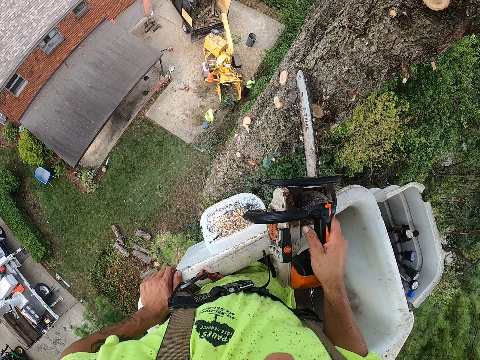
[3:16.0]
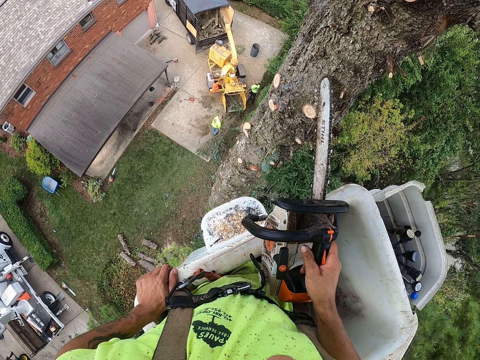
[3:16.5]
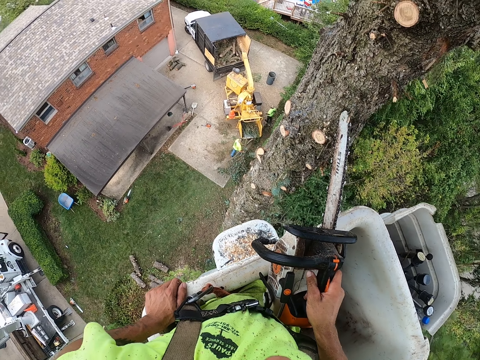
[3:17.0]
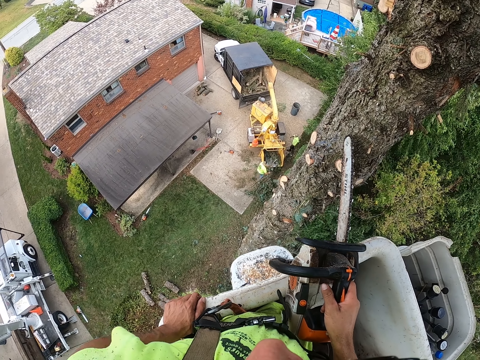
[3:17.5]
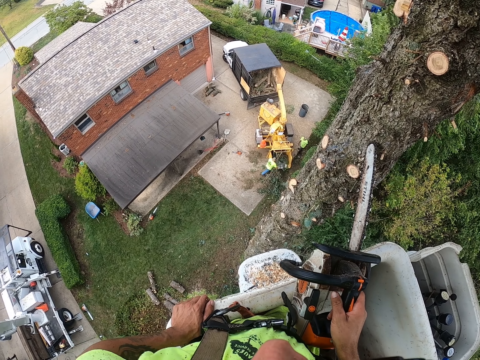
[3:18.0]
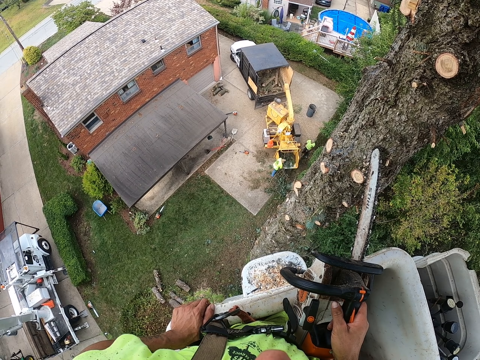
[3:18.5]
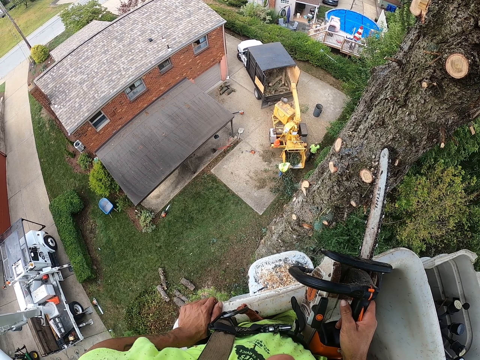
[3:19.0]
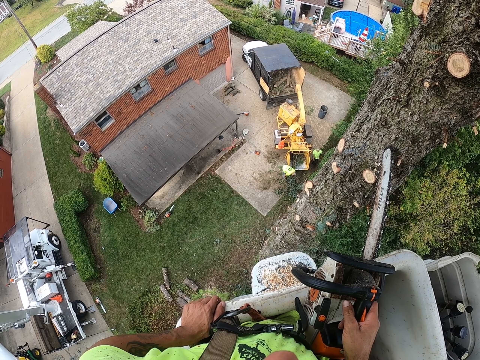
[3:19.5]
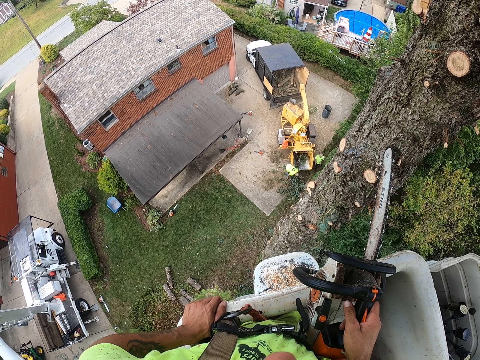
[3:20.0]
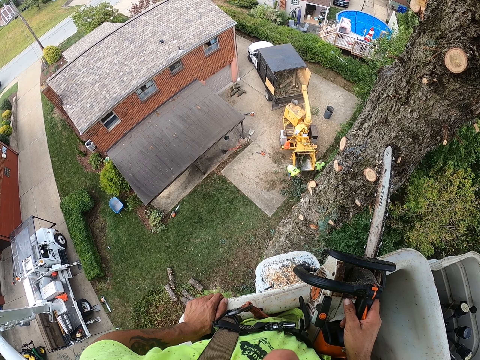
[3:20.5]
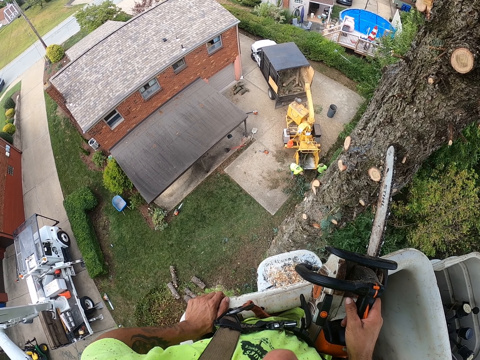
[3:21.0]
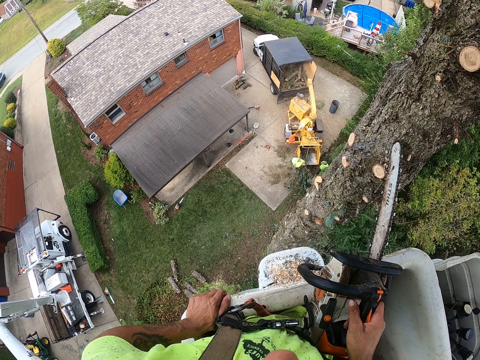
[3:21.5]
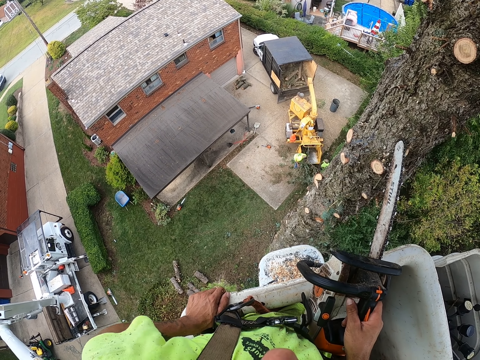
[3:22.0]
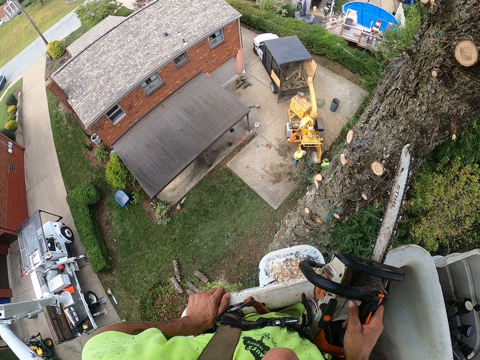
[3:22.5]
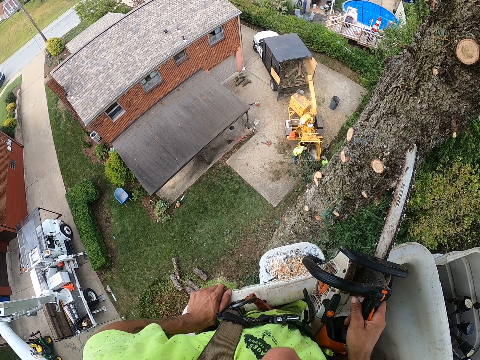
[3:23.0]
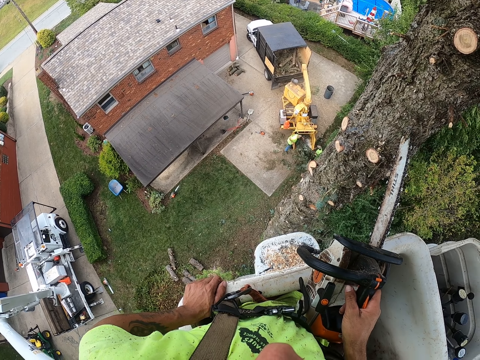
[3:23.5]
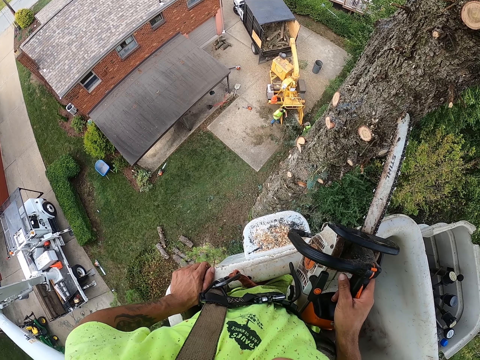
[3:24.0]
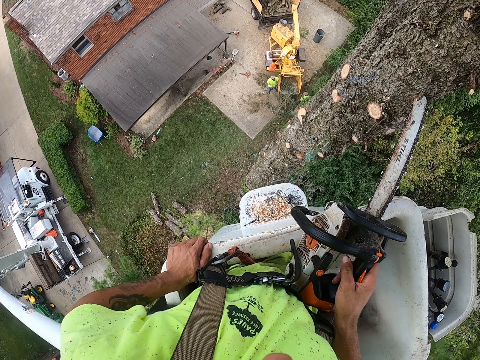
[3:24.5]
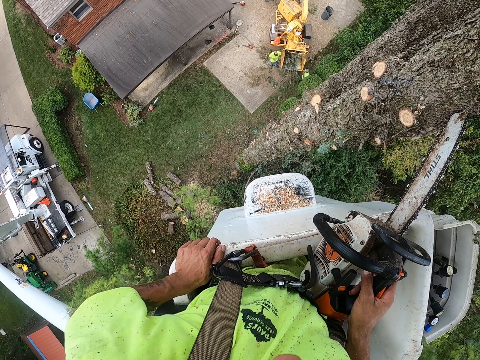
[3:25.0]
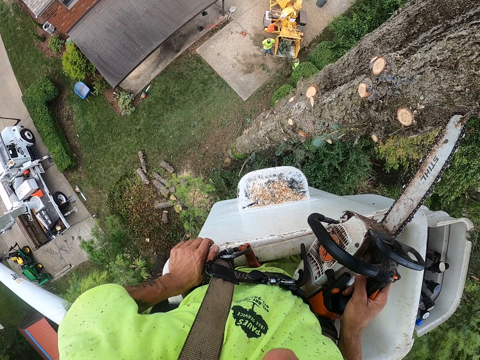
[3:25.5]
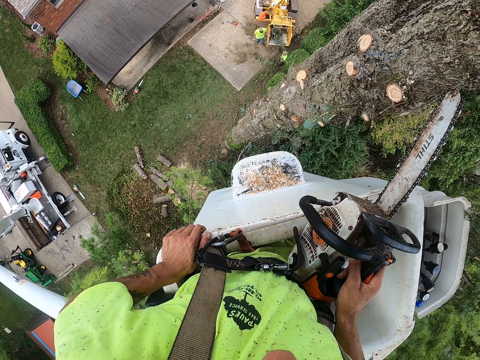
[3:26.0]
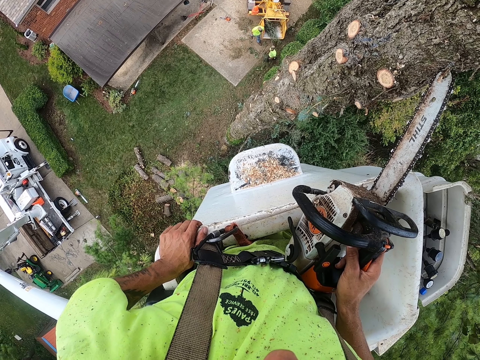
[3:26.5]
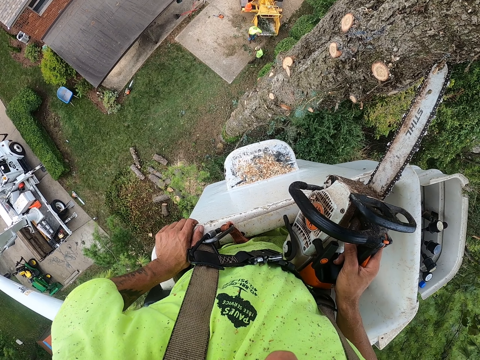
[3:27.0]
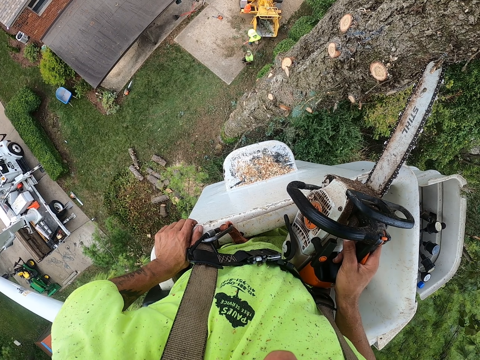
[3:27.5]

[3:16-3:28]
A man puts the felled tree branches into a trimming truck with both hands. The man picks up felled tree branches with both hands. The man puts the felled tree branches into the trimming truck with both hands. The camera wearer taps the tree with the tip of the chainsaw in his right hand.

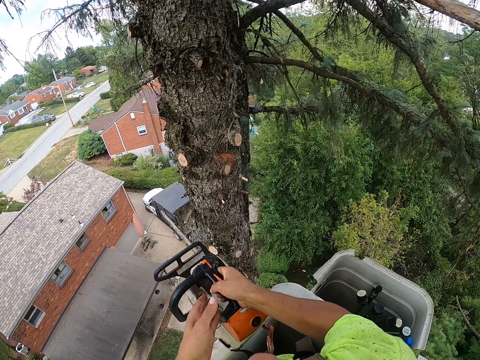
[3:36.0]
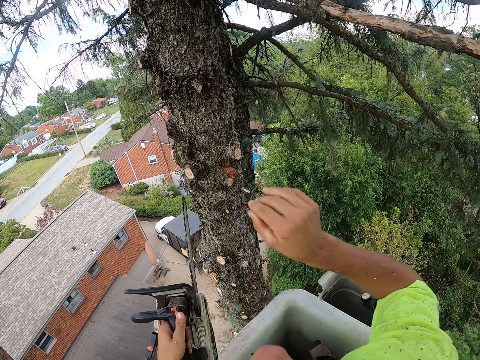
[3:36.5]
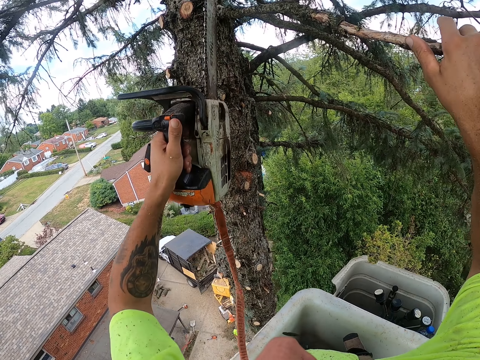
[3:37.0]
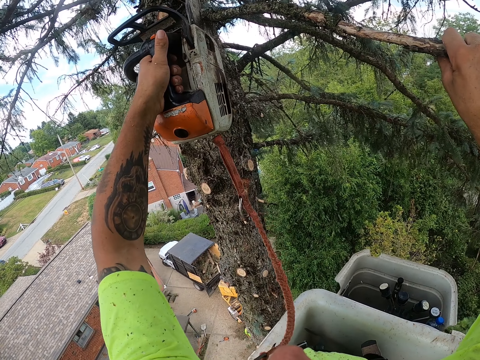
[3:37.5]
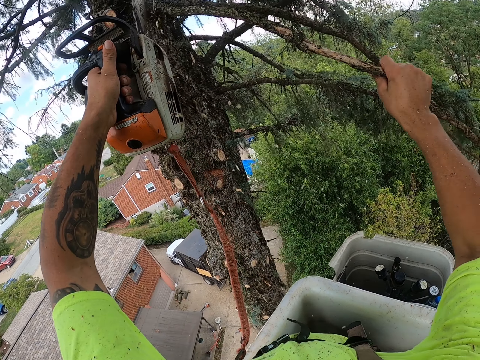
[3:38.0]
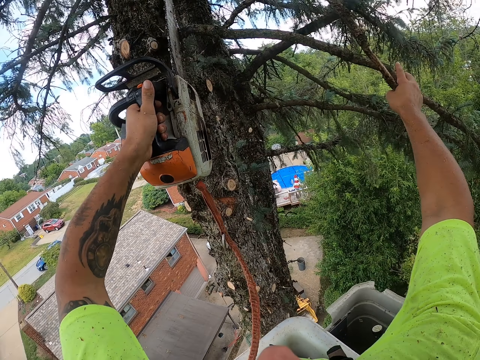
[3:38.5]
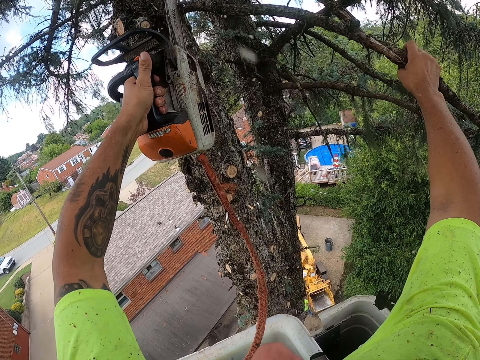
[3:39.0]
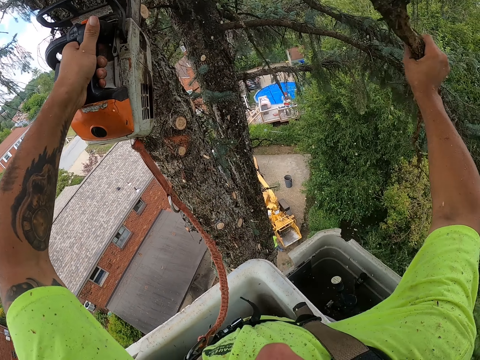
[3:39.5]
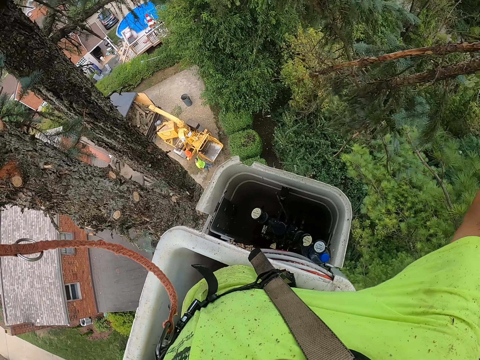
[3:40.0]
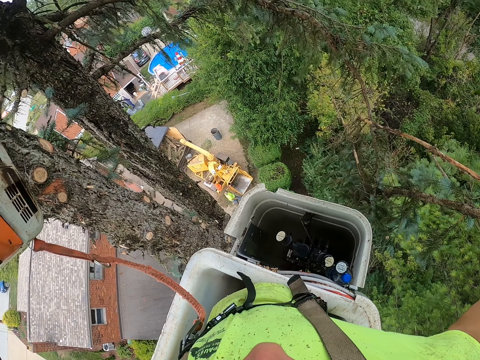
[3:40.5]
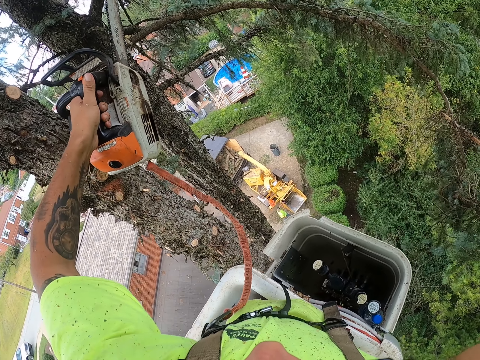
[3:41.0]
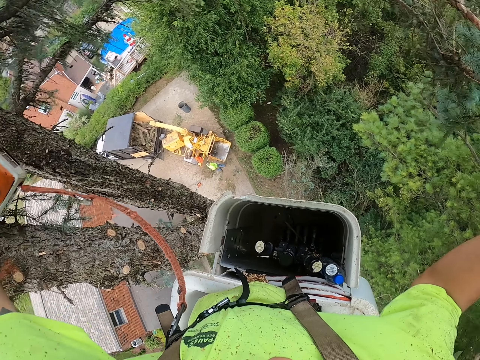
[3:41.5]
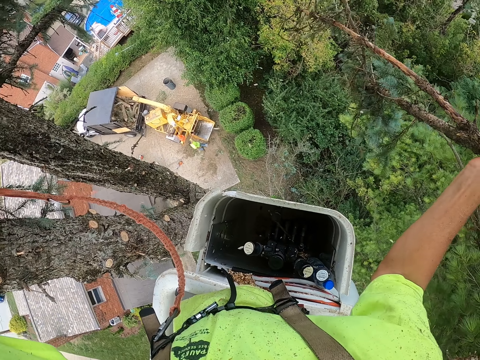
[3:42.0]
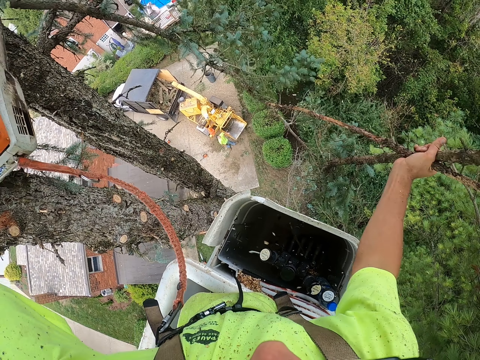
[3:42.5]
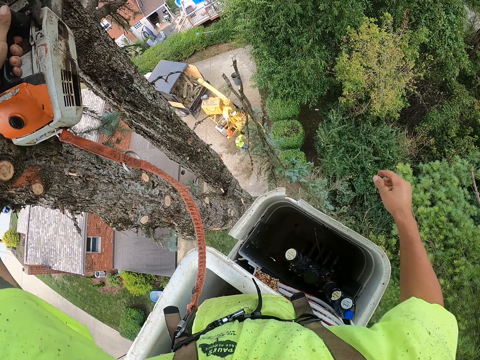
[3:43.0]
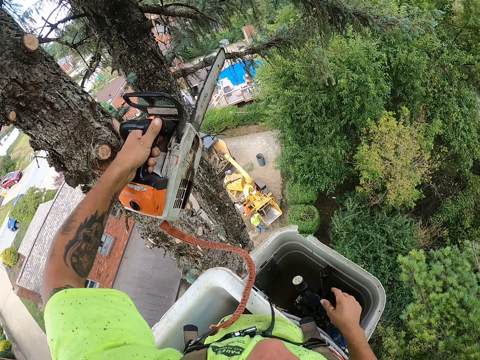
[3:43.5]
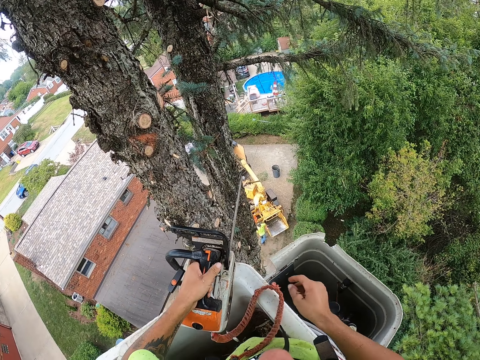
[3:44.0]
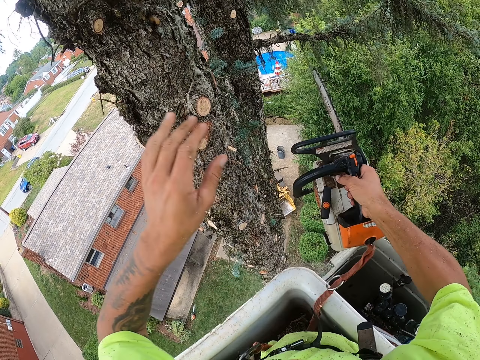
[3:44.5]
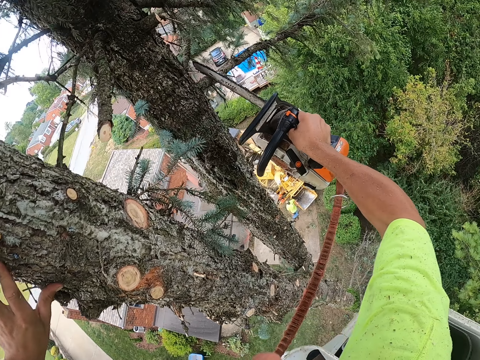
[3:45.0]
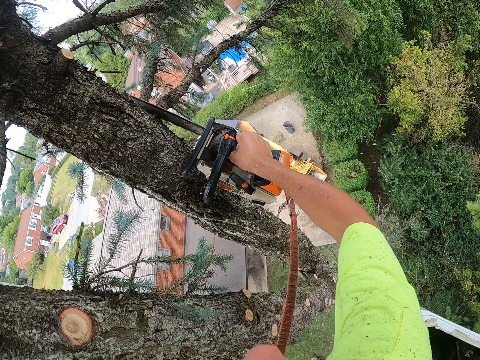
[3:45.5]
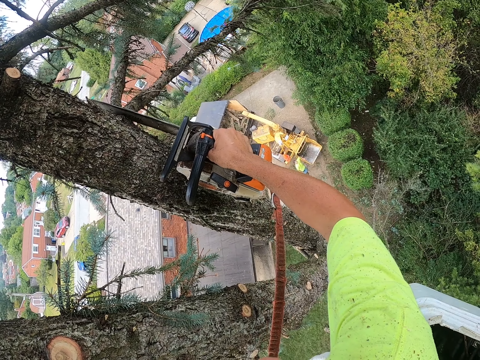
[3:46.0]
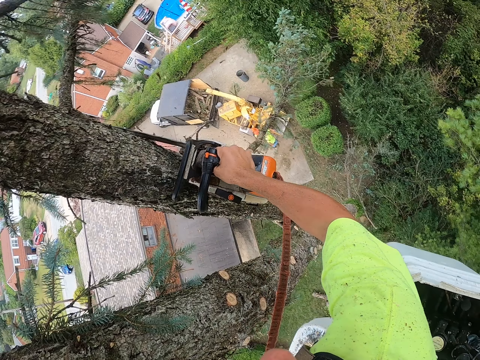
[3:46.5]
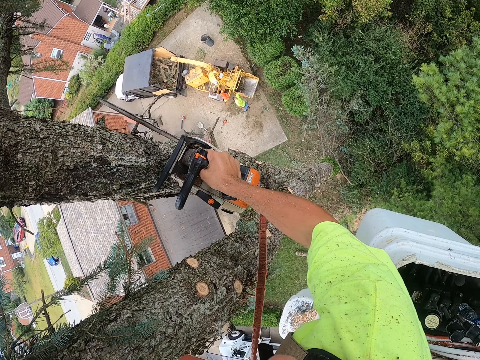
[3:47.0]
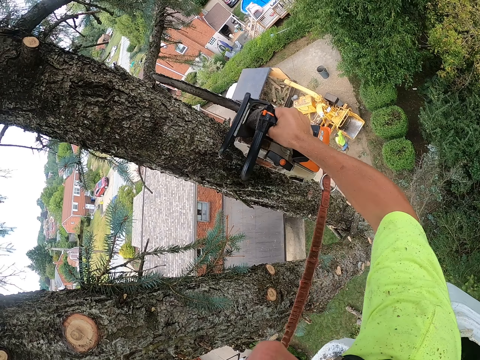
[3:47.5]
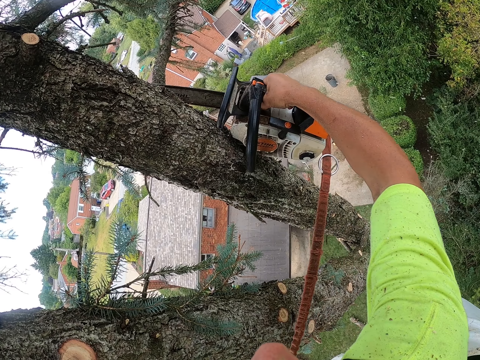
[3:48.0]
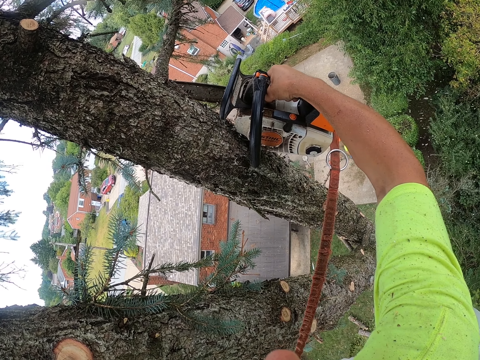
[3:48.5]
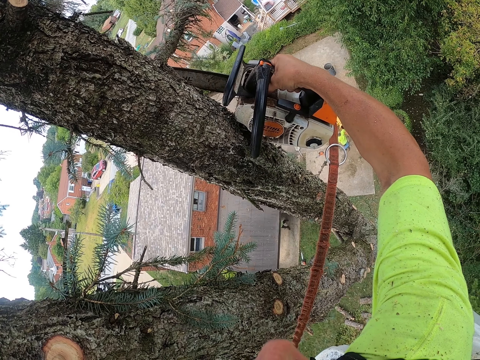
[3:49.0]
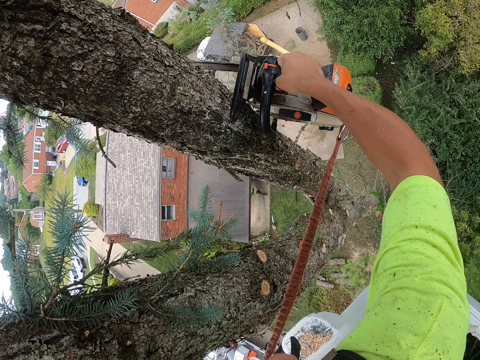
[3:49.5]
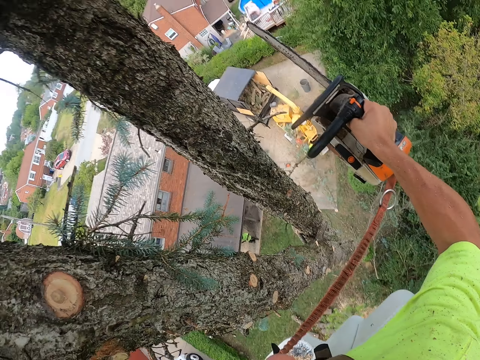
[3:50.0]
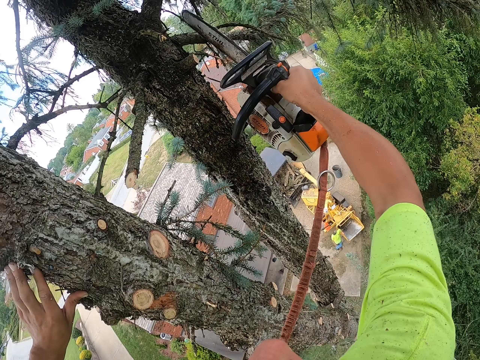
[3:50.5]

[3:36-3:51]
The camera wearer takes the chainsaw with his left hand from his right hand. He holds a tree branch with his right hand. He cuts the tree branch with the chainsaw in his left hand. He holds the cut tree branch with his right hand. He throws the tree branch to the ground with his right hand. He touches the control of the tree felling bucket lift with his right hand. He collects the chainsaw with his right hand from his left hand. He cuts tree branches with the chainsaw in his right hand.
